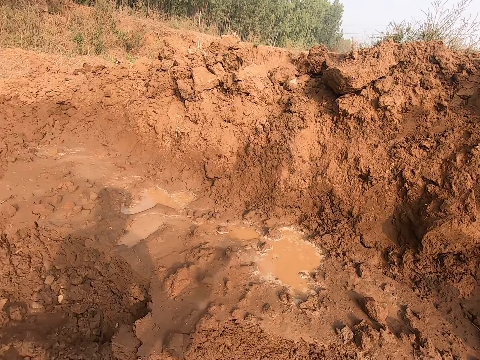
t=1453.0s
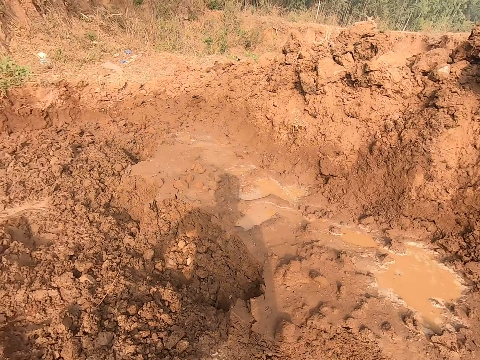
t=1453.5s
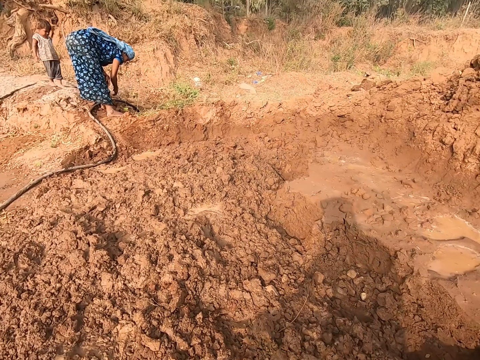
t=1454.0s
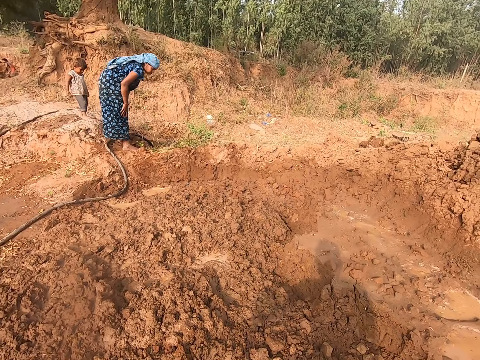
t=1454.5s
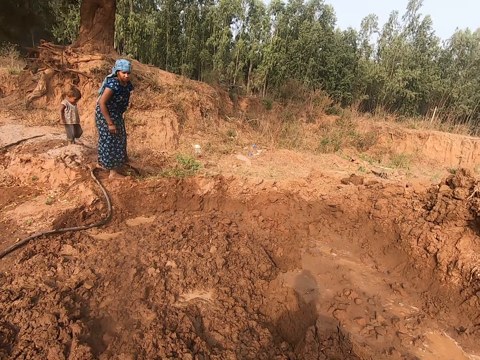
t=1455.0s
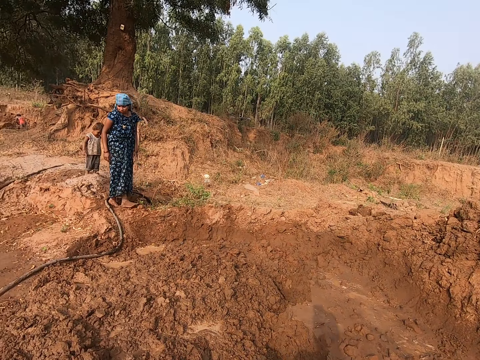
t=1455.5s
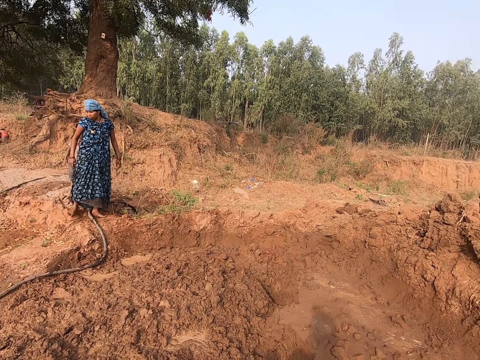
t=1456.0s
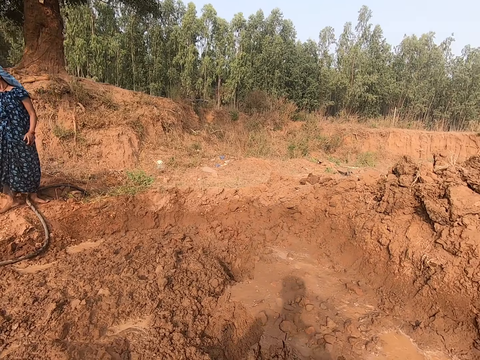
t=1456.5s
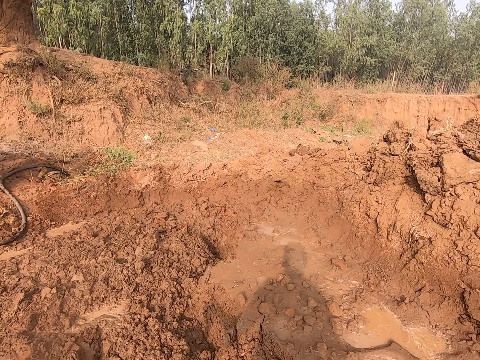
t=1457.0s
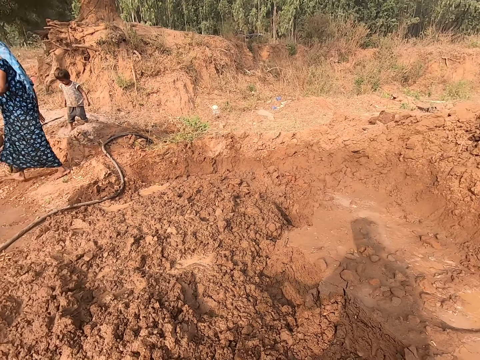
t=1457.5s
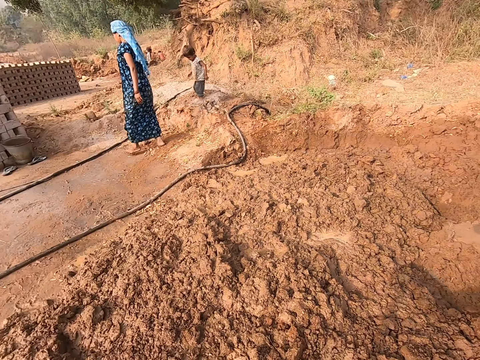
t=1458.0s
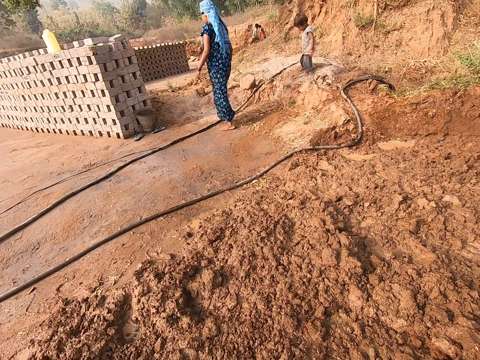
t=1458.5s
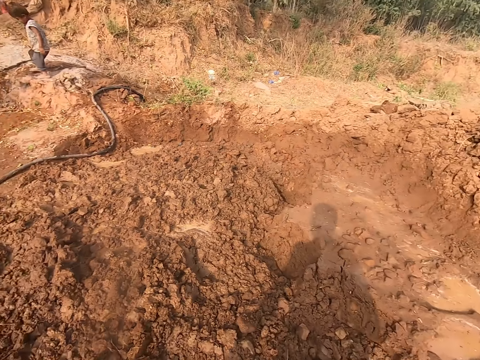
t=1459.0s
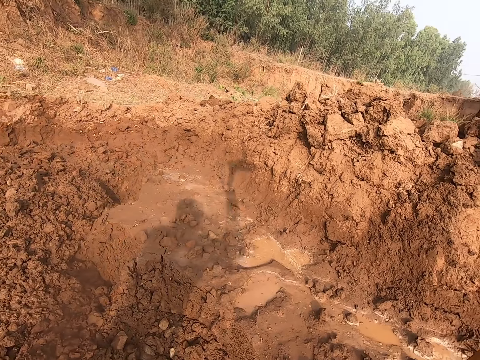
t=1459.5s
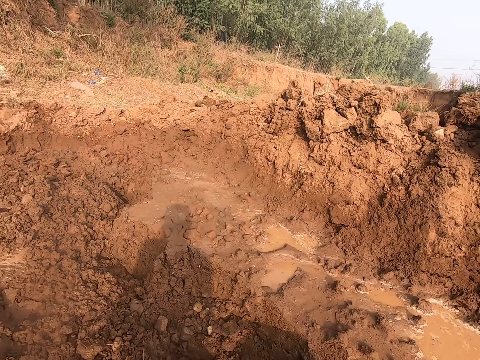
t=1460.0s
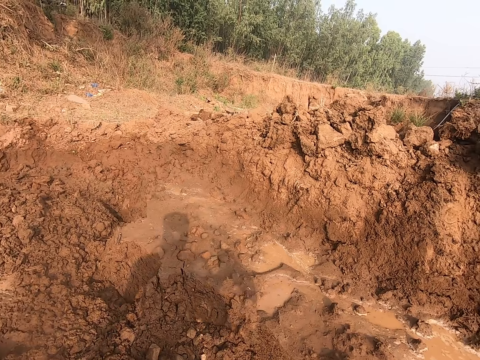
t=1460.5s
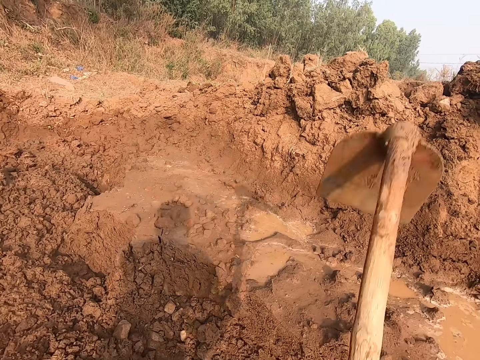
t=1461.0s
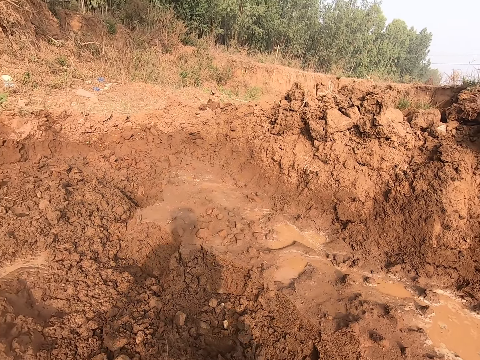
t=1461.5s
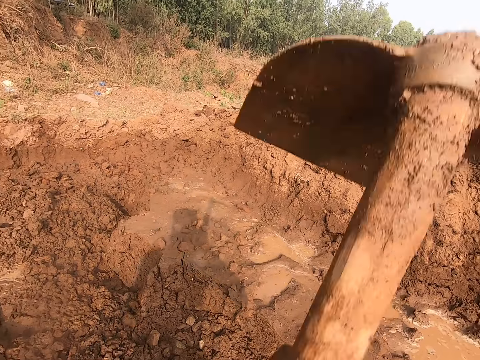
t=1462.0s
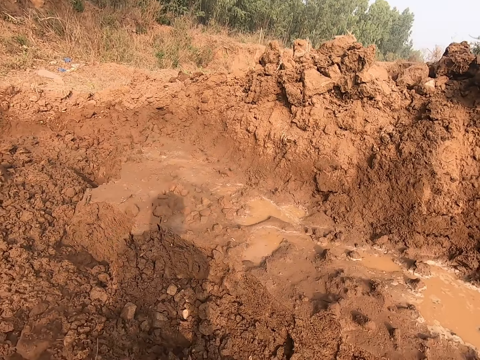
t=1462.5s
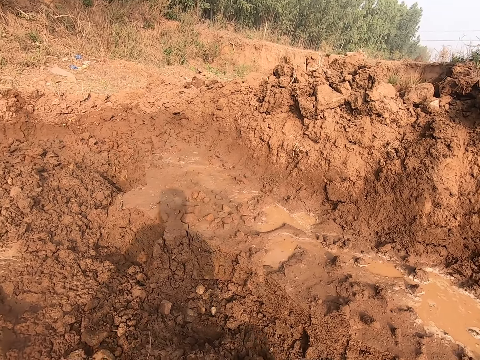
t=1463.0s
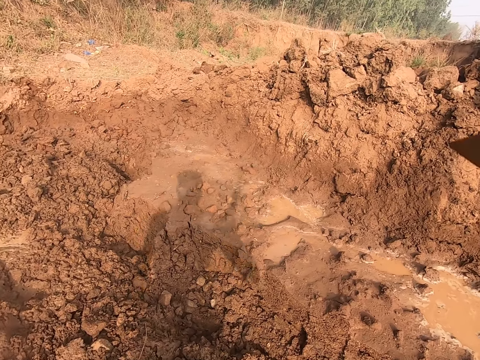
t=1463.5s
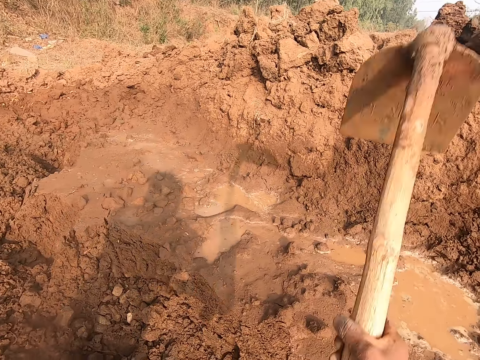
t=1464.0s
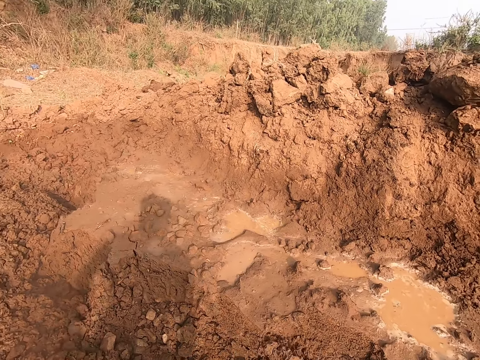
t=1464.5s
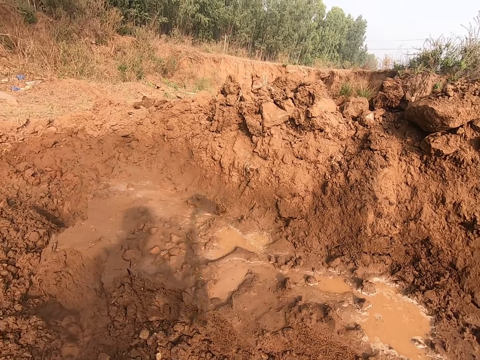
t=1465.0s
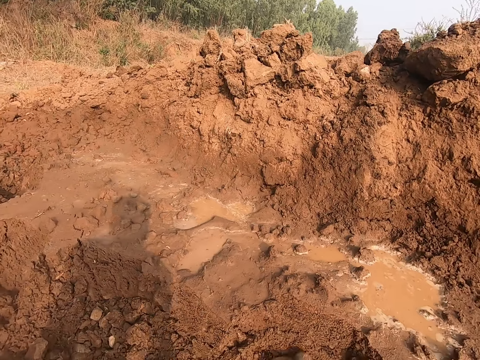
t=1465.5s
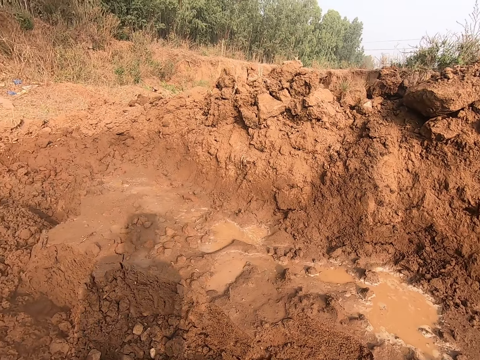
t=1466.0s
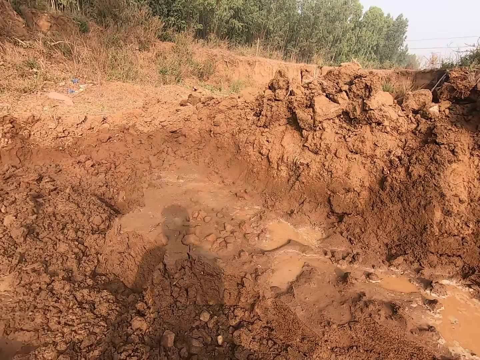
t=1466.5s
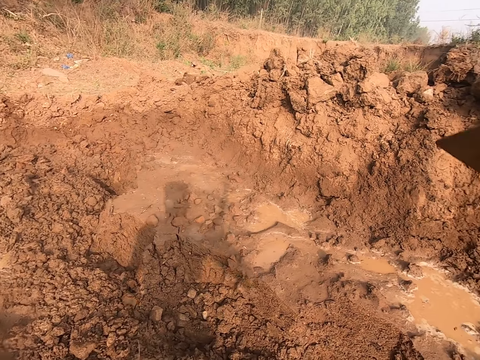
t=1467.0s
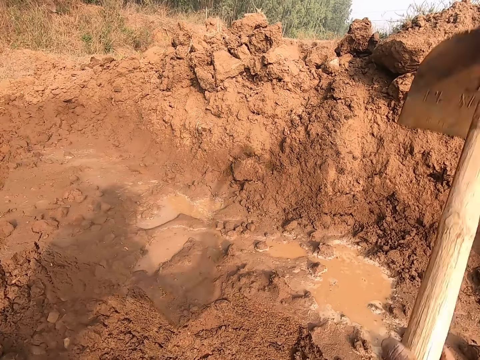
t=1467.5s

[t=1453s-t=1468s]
The camera wearer looks at a woman. They look around the compound. They dig mud with the hoe.

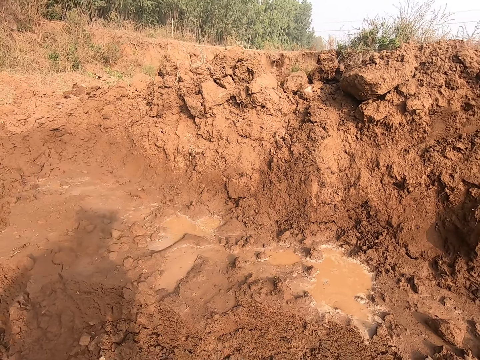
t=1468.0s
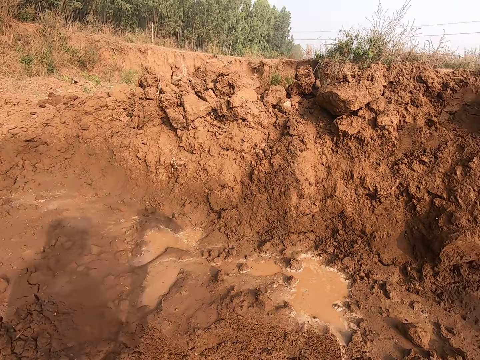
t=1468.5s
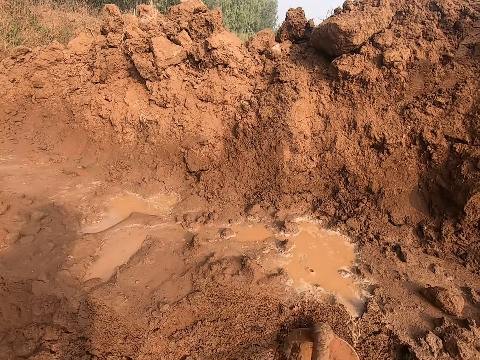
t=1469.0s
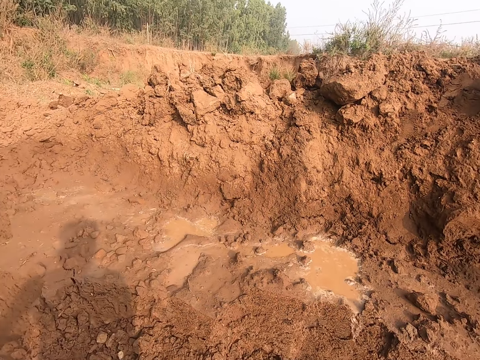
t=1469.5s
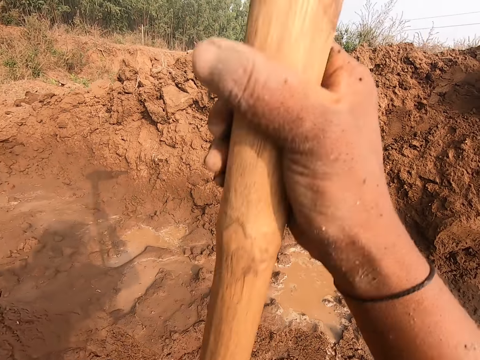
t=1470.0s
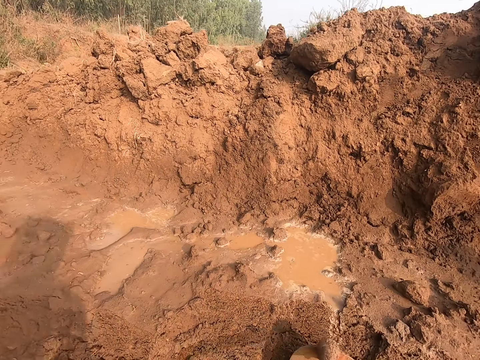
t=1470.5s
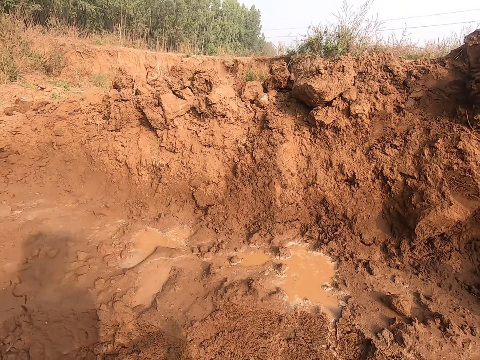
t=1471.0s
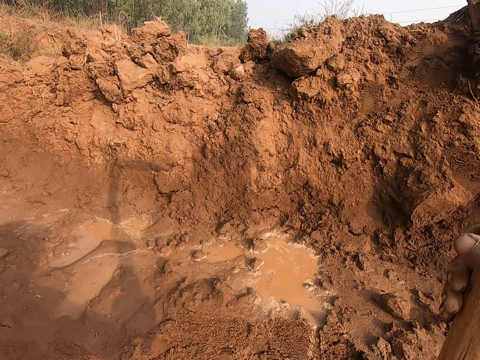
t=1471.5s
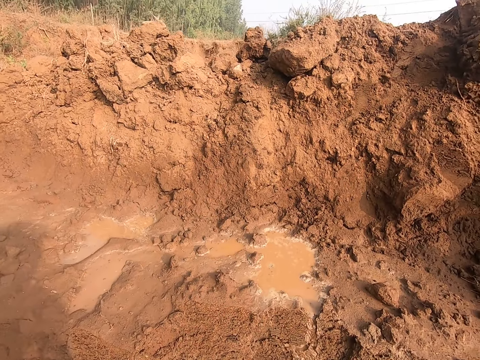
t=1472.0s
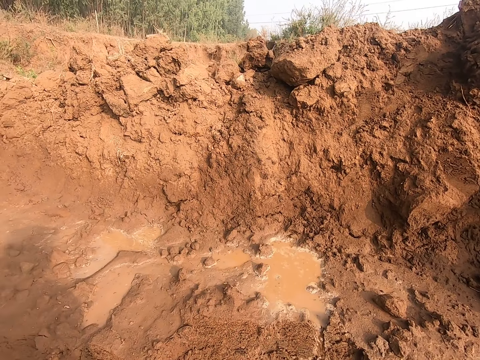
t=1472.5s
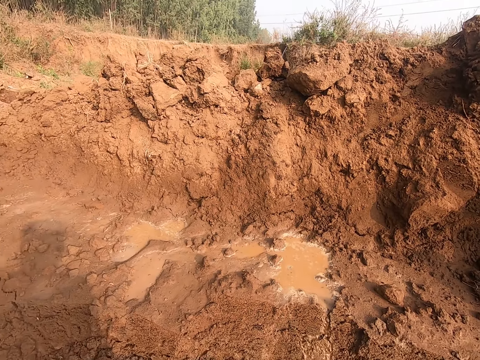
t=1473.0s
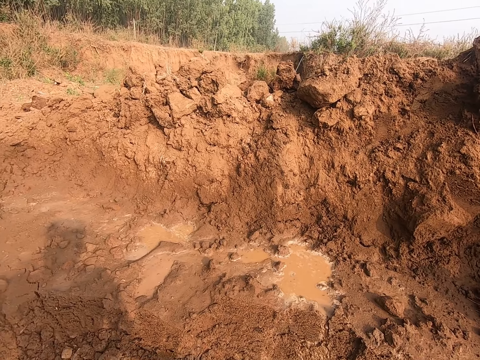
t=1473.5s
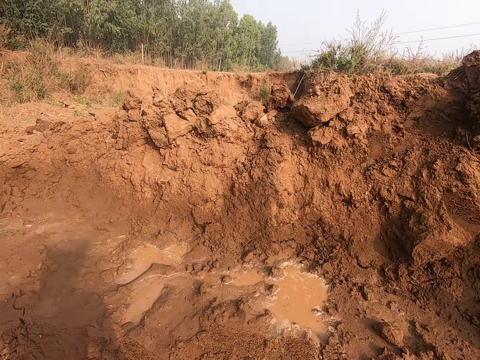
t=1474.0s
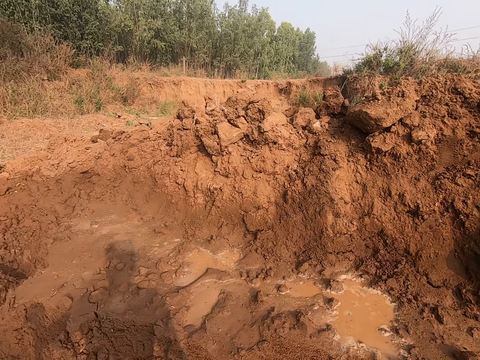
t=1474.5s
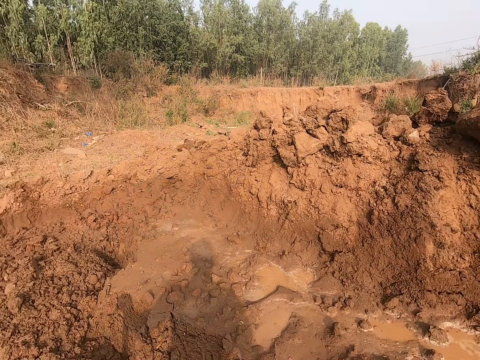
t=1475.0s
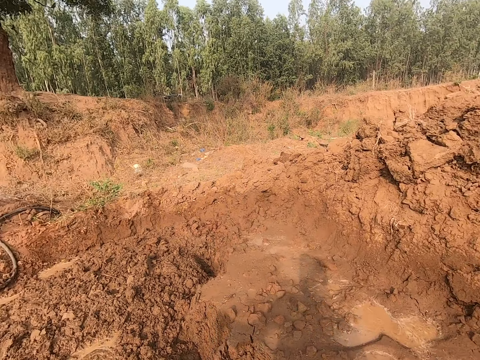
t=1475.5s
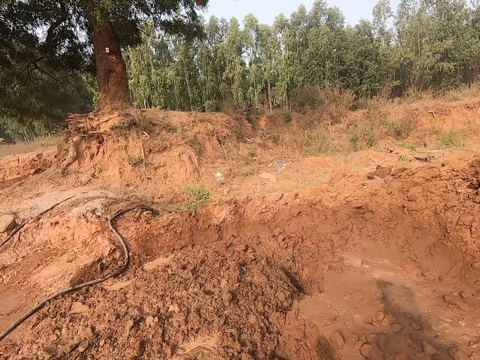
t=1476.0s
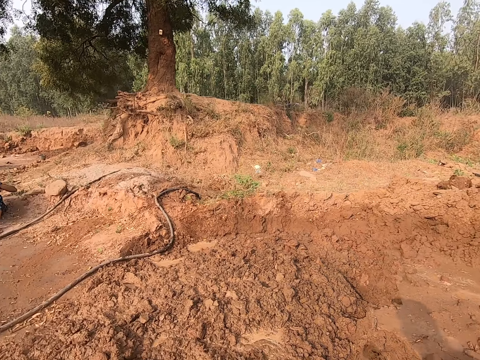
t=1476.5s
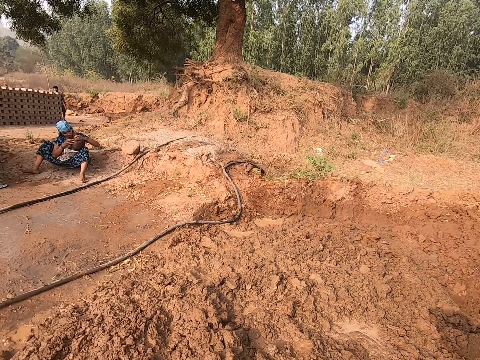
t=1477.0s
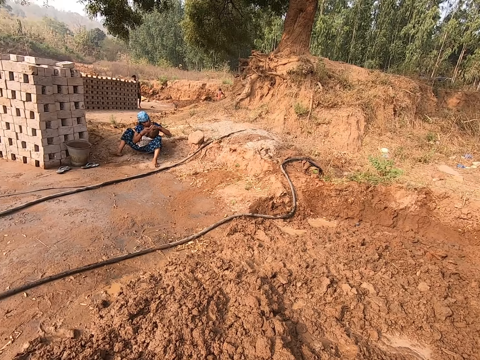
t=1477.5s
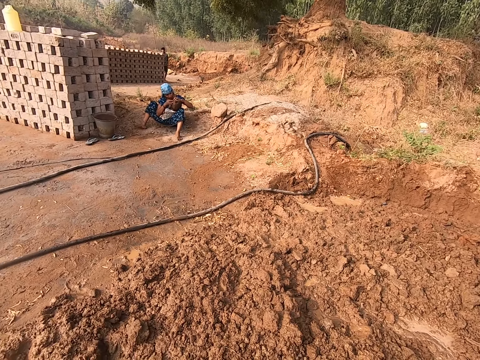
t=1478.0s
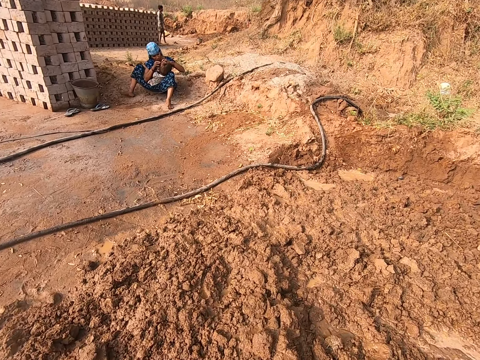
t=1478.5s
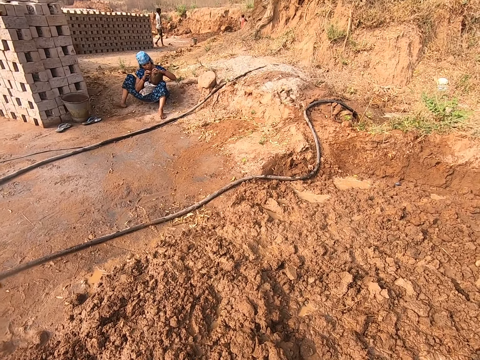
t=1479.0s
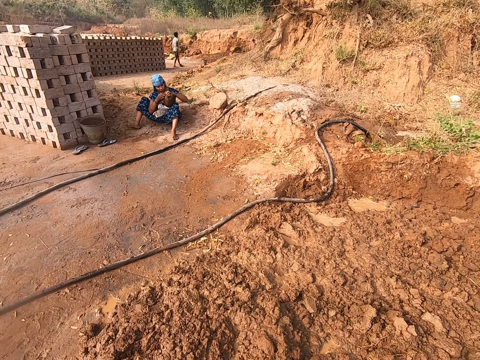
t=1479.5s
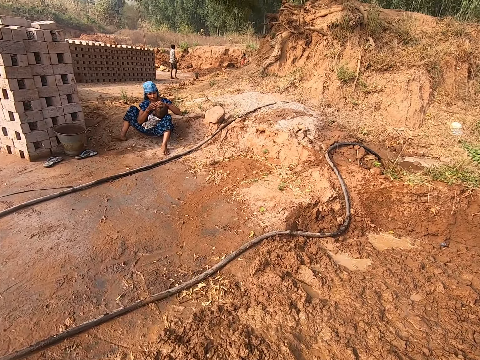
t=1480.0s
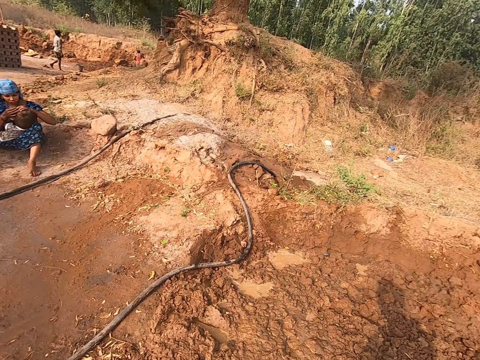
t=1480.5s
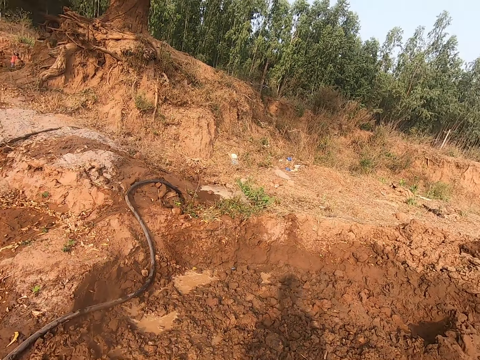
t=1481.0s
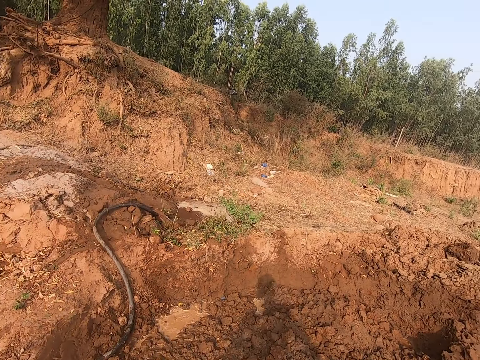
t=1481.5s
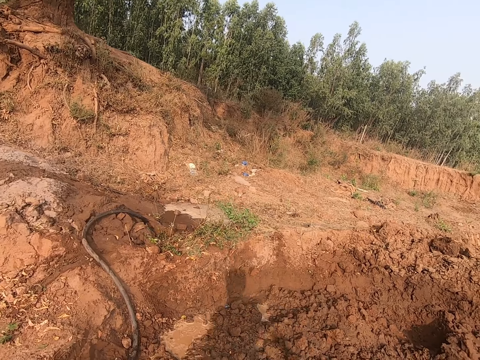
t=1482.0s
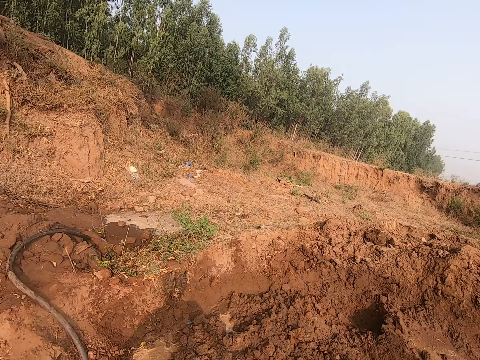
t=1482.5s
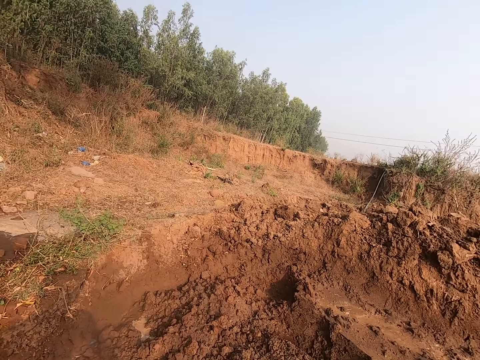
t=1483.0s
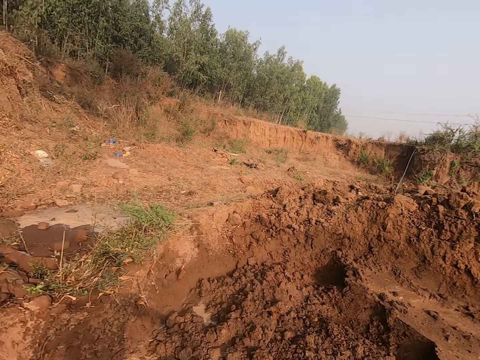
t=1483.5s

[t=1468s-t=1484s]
The camera wearer looks at the mud. They look around the compound. A woman interacts with a boy. The camera wearer looks at the woman. They walk on the mud.
